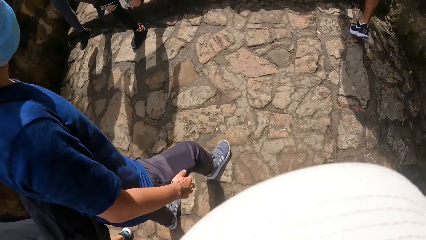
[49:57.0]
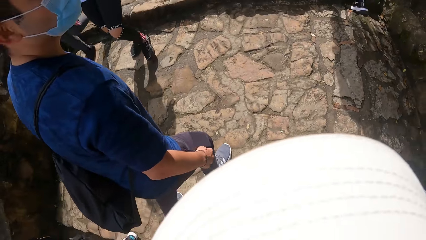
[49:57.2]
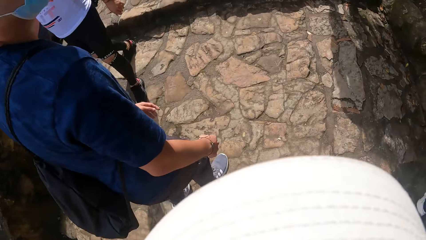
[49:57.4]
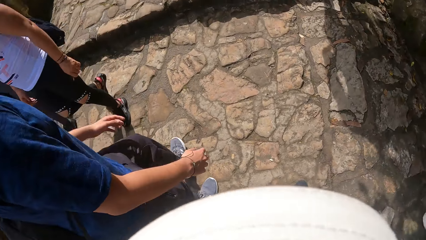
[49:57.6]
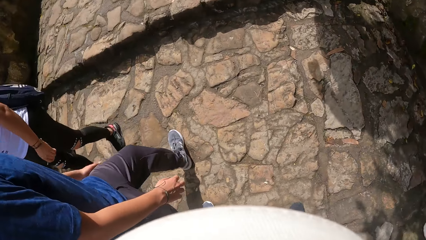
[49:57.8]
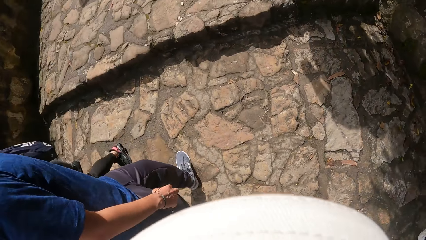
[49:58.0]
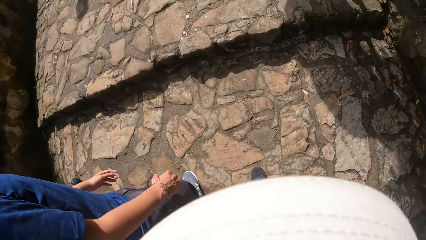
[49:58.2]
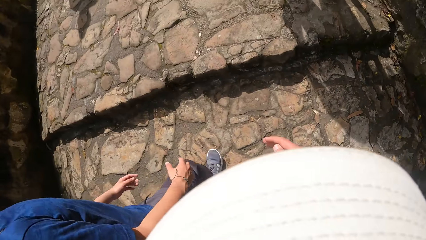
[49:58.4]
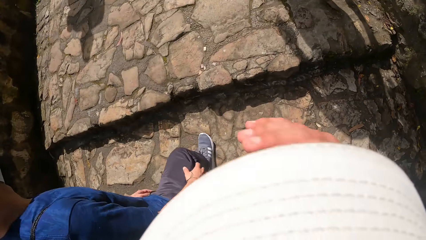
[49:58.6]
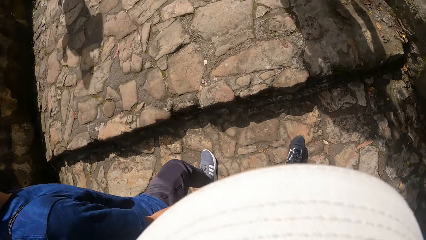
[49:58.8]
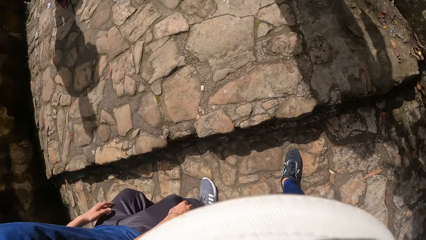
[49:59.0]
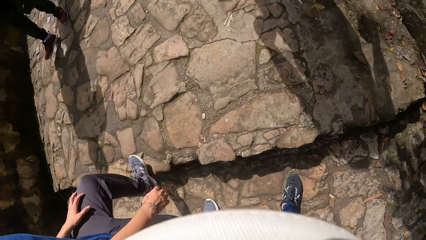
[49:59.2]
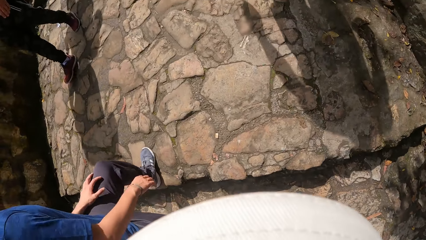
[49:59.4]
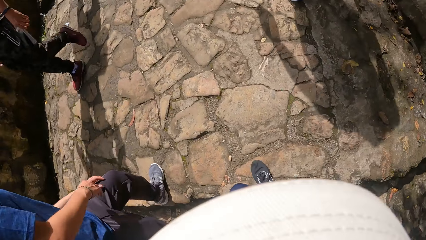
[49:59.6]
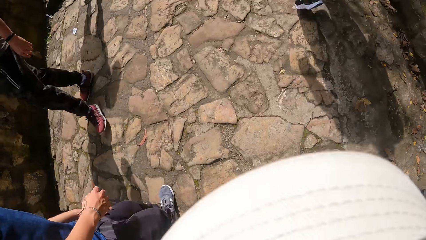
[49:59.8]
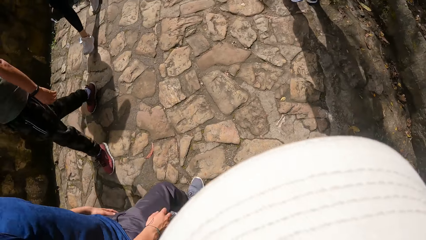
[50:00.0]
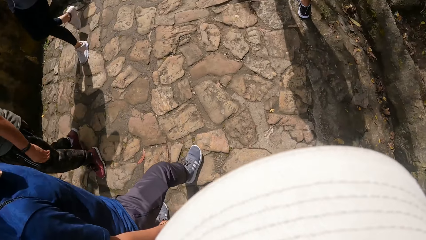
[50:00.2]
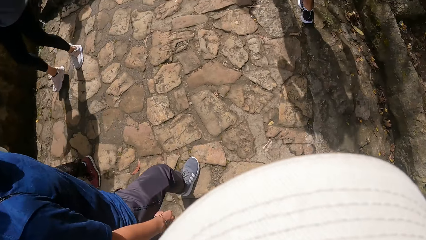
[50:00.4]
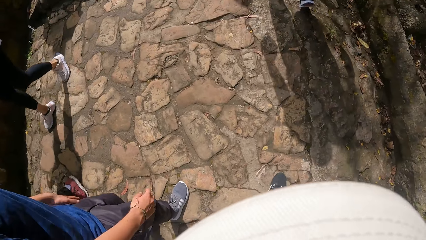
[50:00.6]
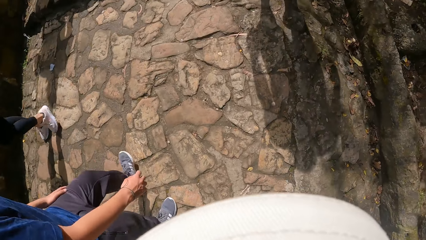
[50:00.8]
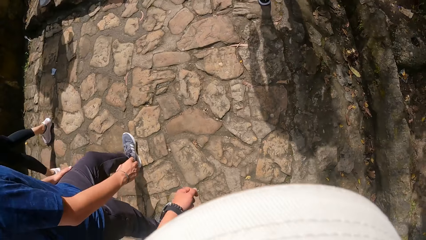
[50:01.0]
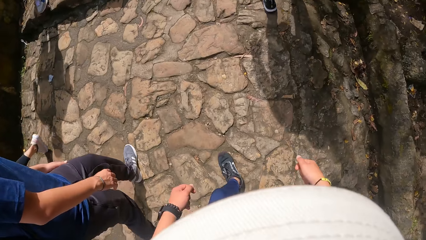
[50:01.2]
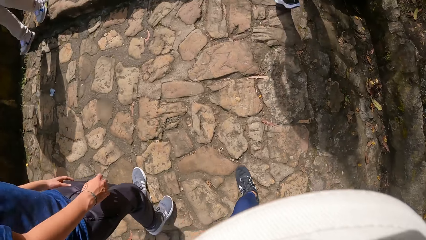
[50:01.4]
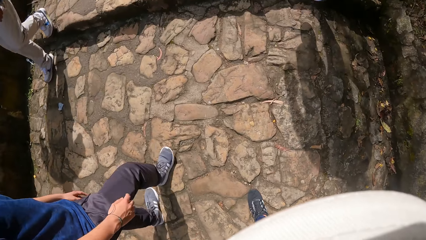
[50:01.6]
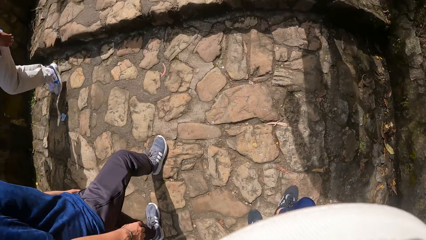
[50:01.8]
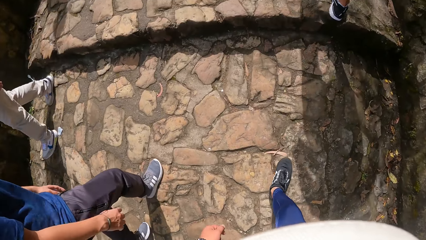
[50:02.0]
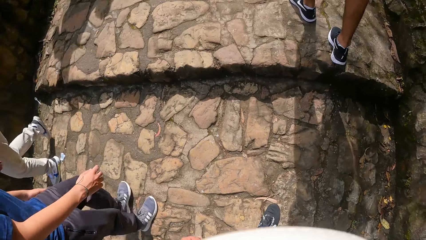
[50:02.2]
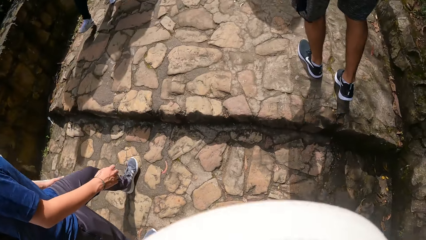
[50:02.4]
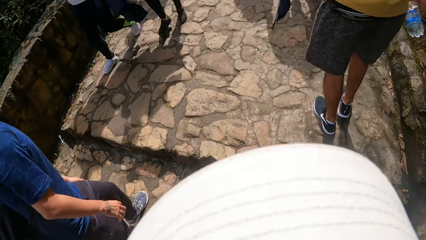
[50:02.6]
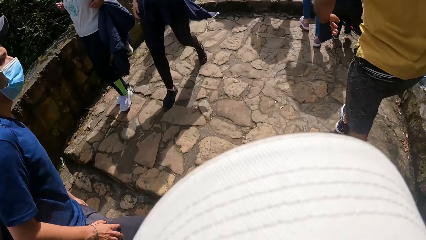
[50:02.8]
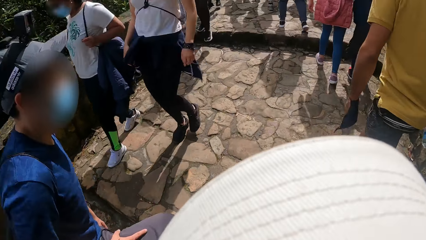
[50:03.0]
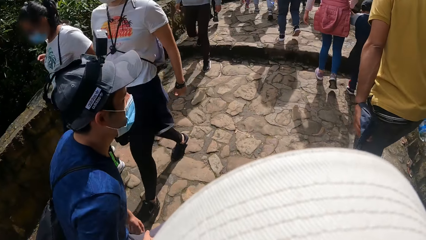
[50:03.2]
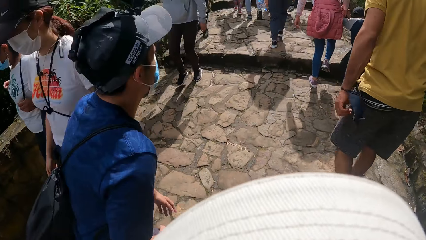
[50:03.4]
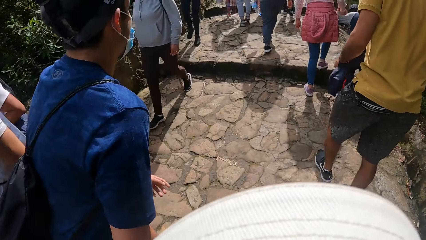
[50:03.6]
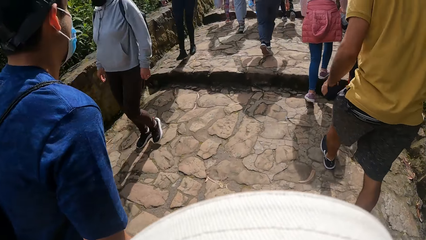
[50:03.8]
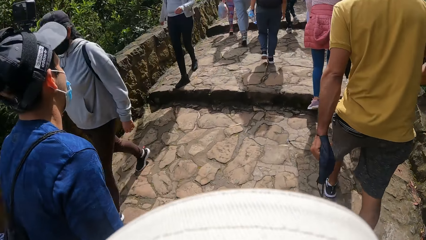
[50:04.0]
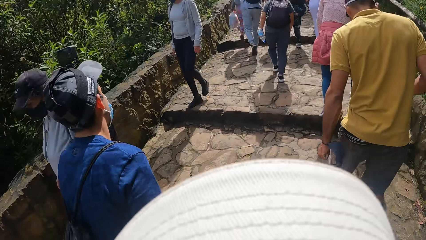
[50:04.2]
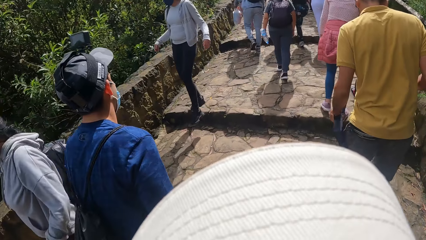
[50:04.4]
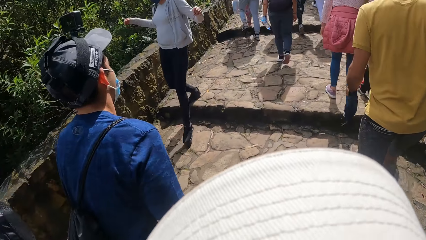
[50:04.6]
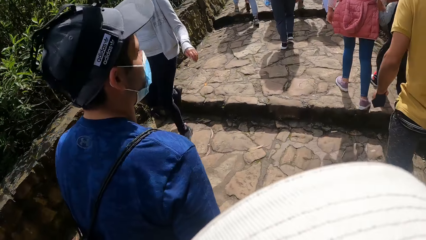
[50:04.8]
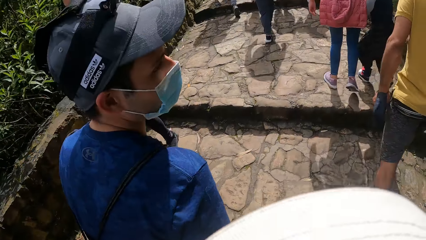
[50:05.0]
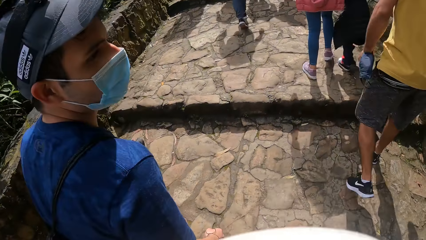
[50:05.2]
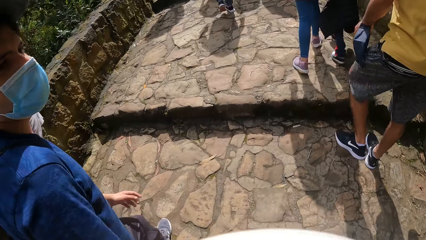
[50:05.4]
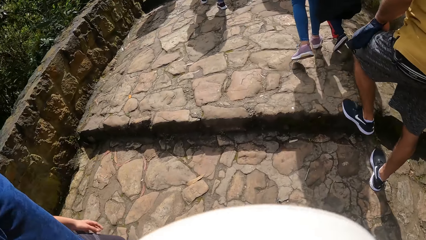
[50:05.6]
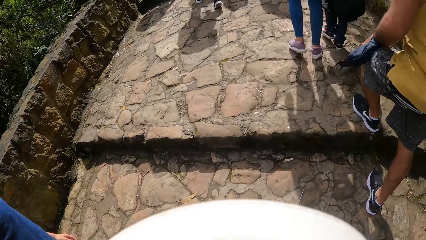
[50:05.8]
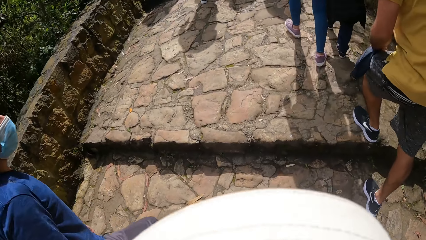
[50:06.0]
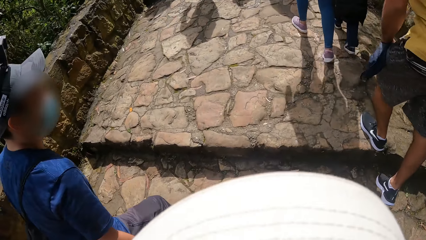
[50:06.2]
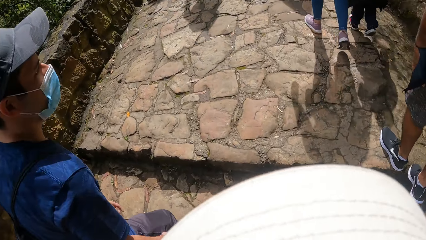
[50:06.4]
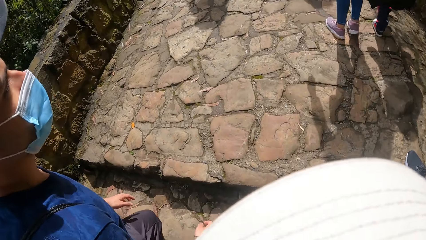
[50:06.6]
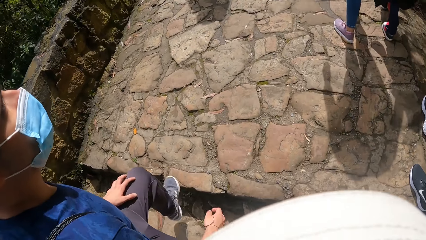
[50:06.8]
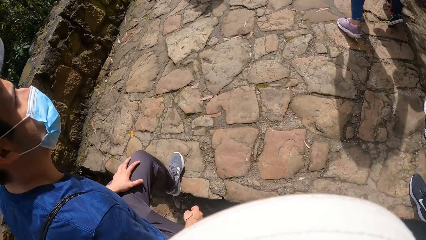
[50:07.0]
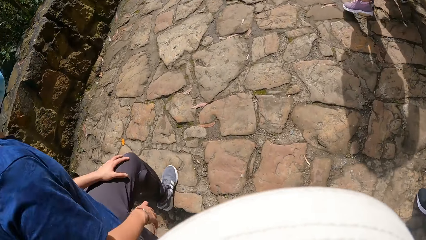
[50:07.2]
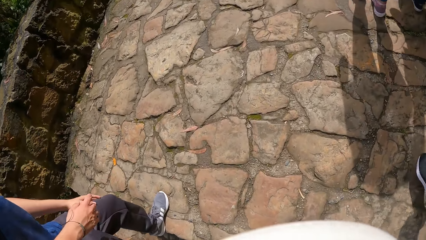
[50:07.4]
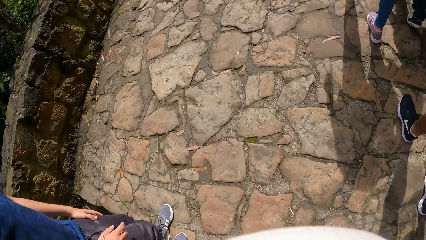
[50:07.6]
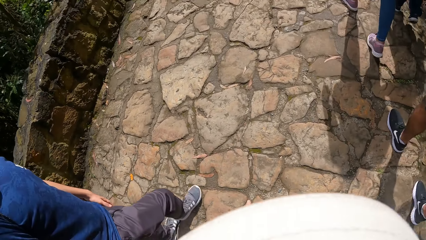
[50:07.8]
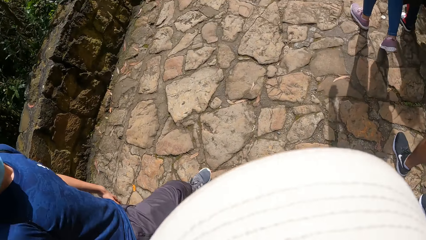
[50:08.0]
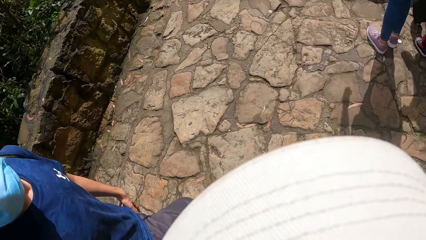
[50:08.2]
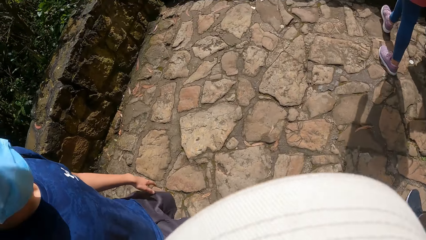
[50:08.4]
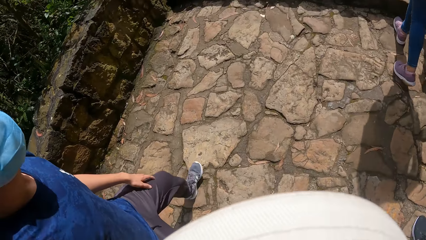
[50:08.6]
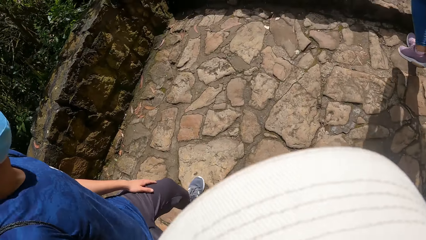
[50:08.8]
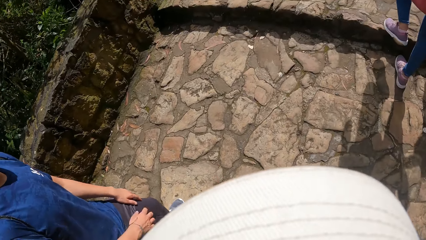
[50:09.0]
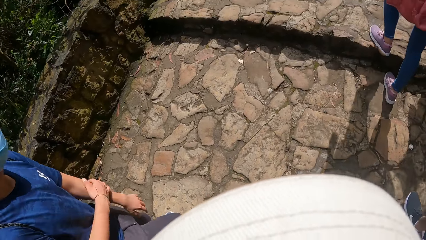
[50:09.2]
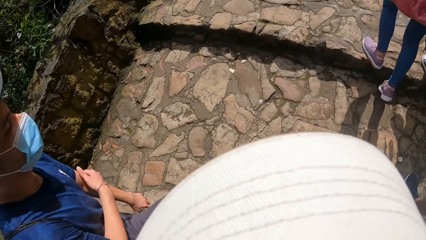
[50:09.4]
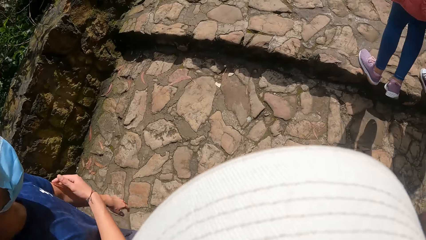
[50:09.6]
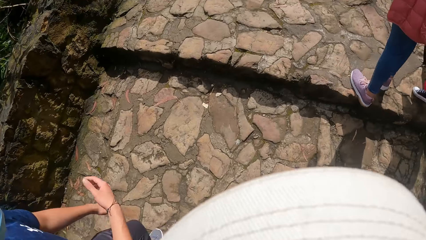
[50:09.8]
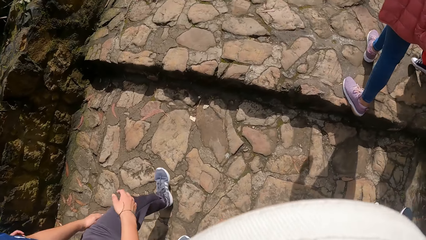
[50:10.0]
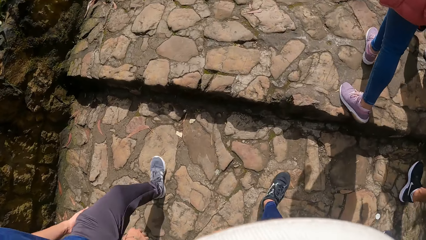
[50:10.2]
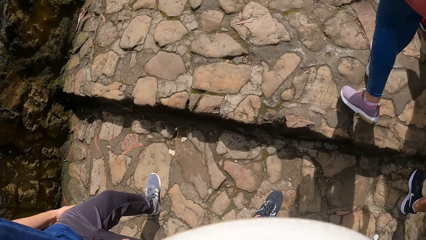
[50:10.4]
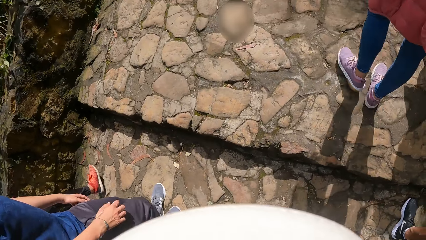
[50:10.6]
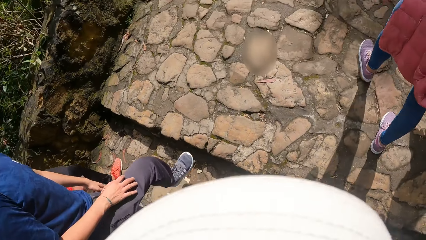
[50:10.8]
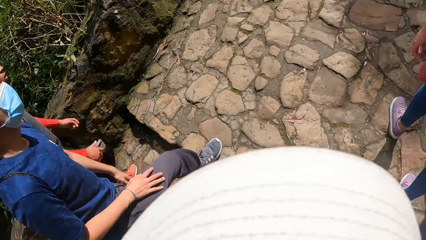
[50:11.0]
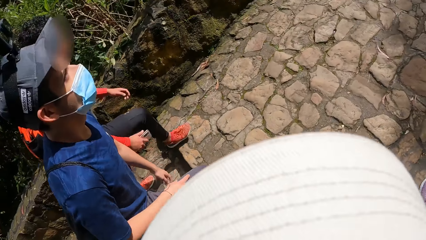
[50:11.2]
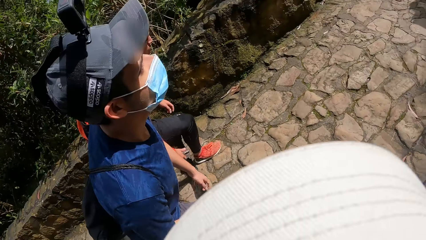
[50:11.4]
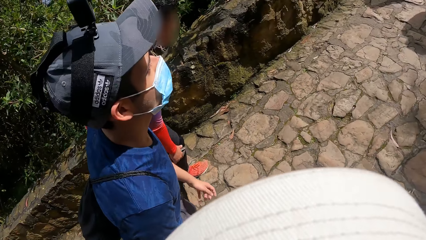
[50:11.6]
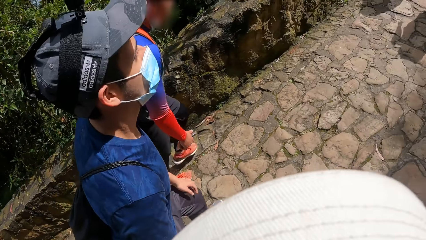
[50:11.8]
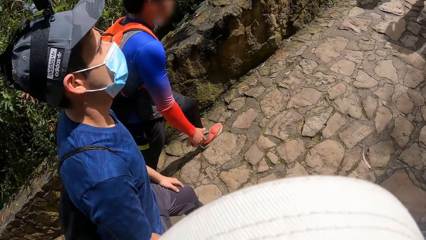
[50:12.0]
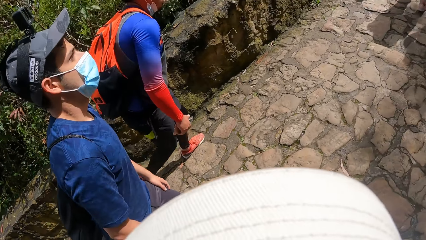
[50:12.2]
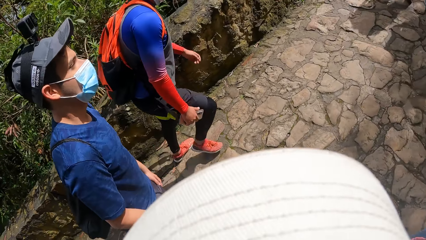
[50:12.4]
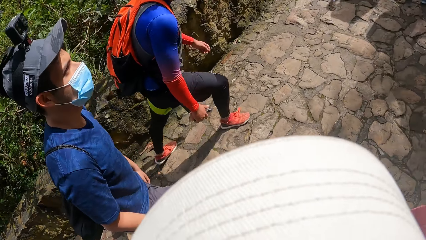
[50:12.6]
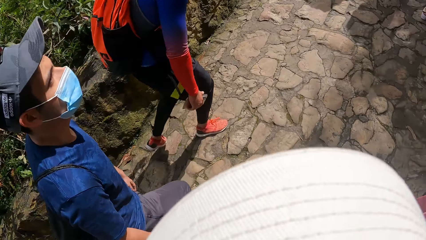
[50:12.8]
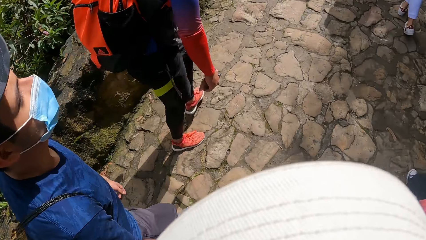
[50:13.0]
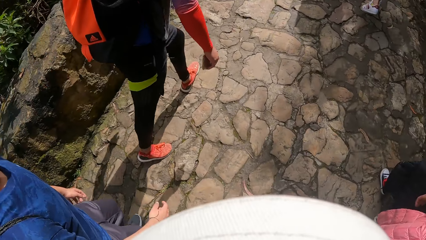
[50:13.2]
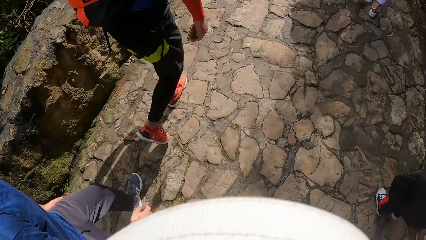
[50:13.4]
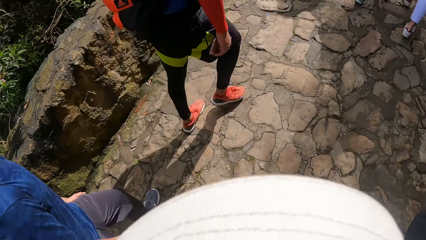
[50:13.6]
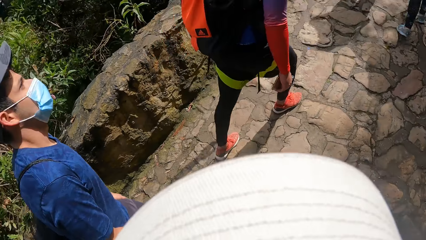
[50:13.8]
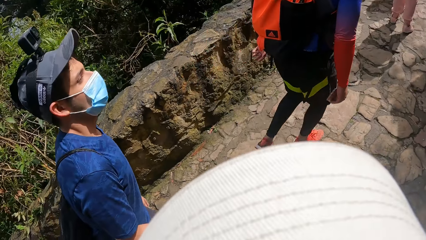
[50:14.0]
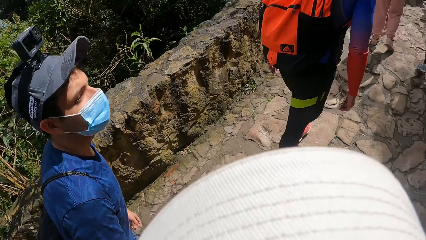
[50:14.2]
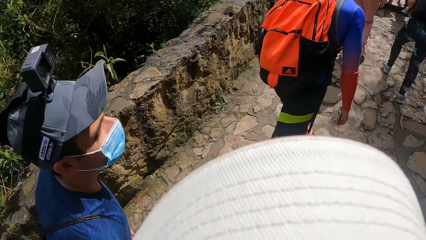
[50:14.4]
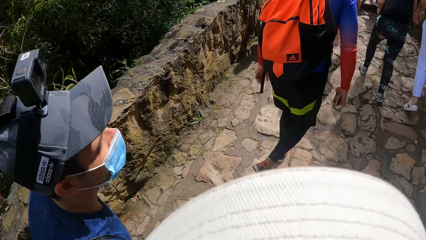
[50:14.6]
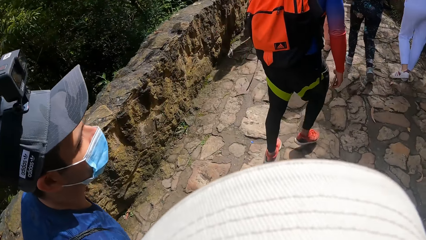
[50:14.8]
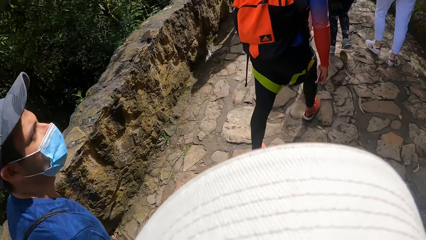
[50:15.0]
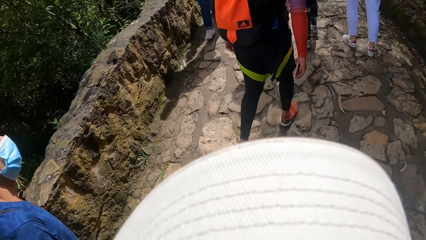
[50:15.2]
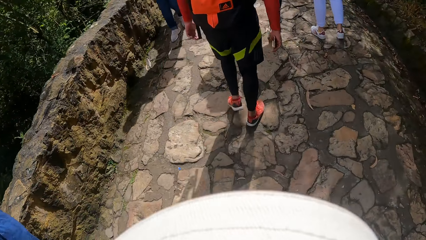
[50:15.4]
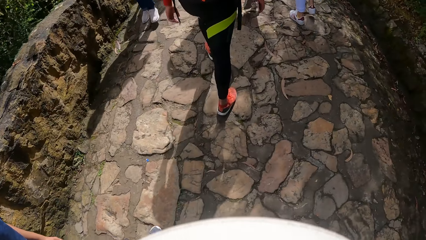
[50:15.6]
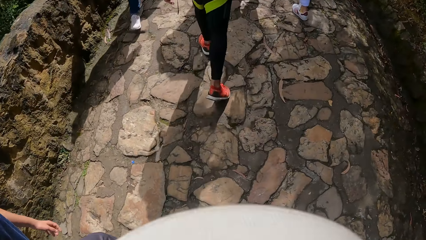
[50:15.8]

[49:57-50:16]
The camera wearer walks up a step repeatedly.
